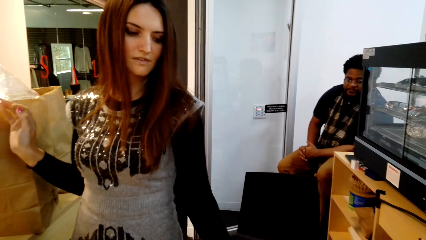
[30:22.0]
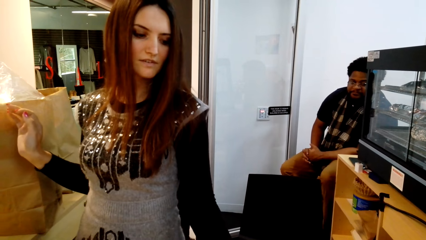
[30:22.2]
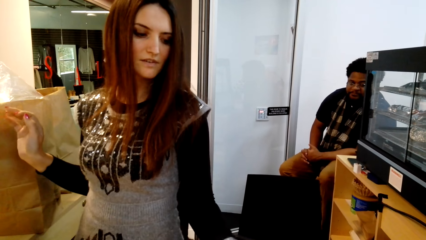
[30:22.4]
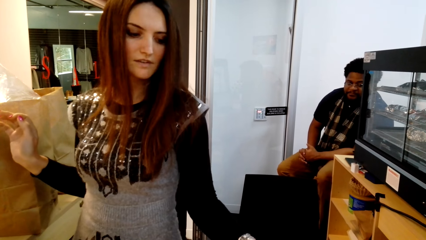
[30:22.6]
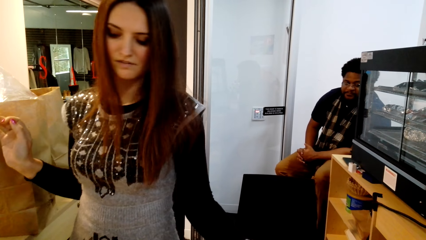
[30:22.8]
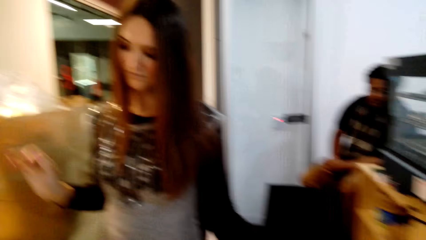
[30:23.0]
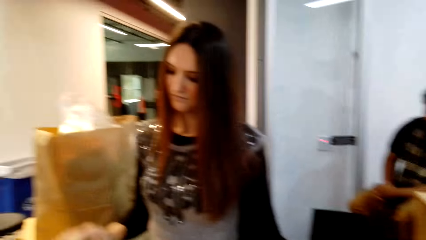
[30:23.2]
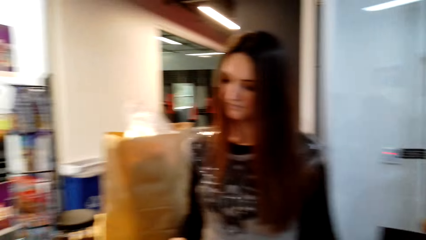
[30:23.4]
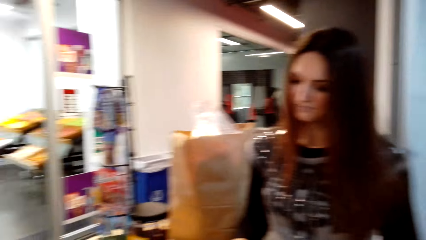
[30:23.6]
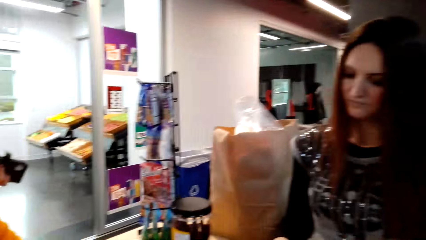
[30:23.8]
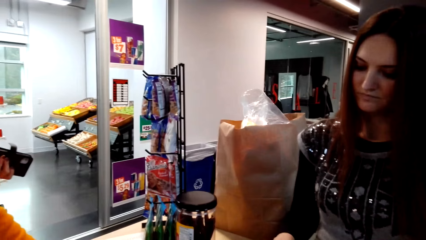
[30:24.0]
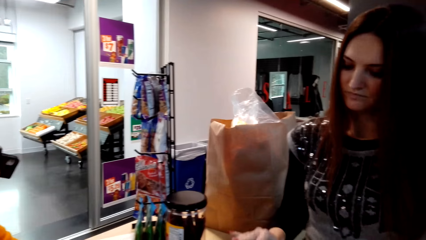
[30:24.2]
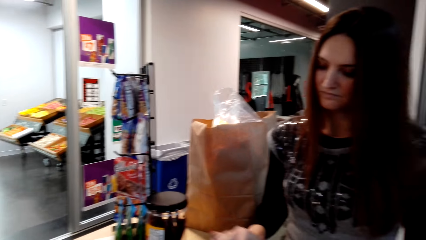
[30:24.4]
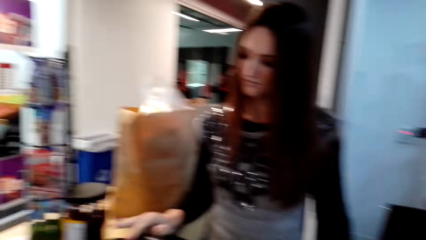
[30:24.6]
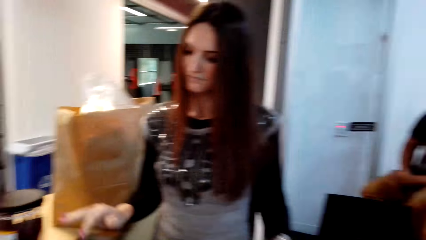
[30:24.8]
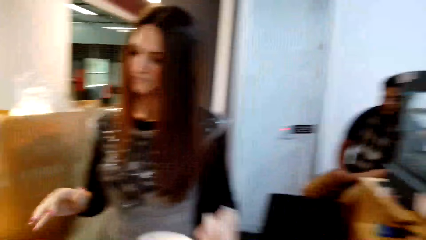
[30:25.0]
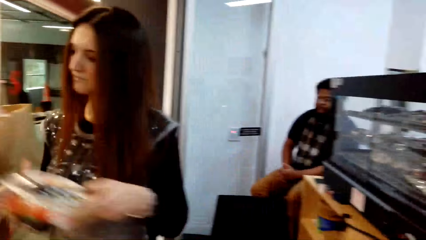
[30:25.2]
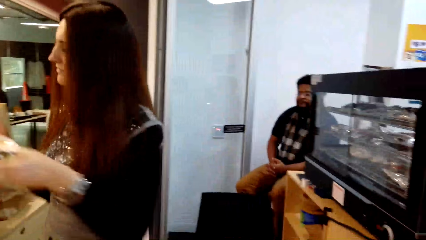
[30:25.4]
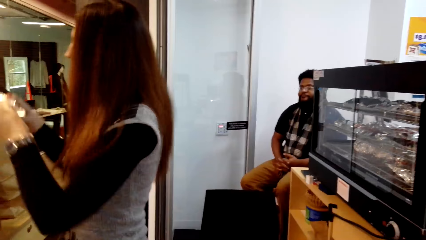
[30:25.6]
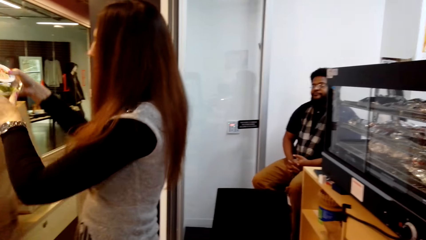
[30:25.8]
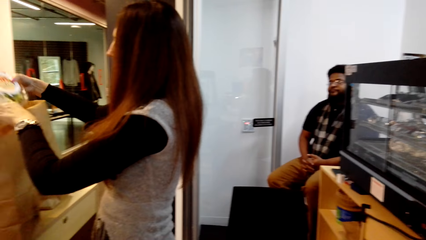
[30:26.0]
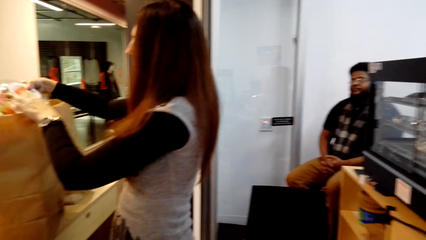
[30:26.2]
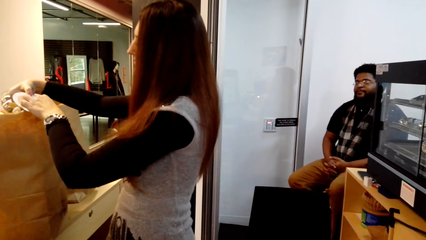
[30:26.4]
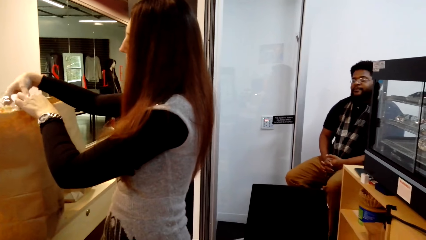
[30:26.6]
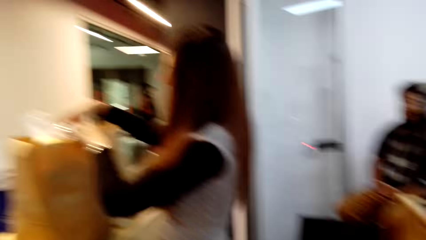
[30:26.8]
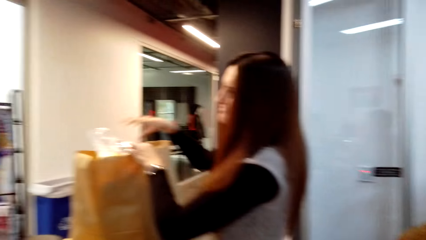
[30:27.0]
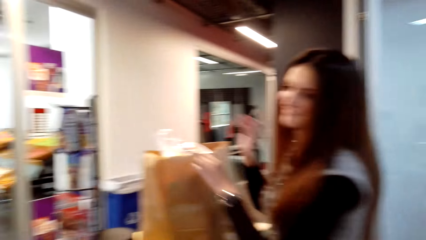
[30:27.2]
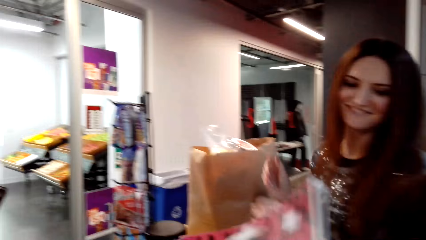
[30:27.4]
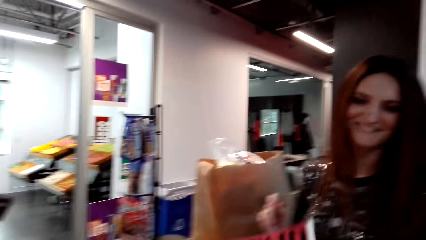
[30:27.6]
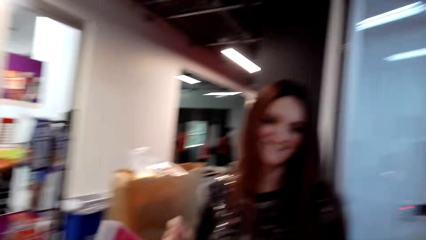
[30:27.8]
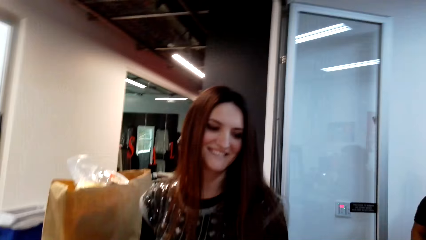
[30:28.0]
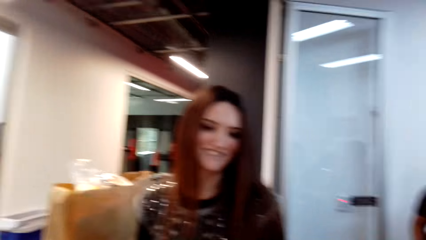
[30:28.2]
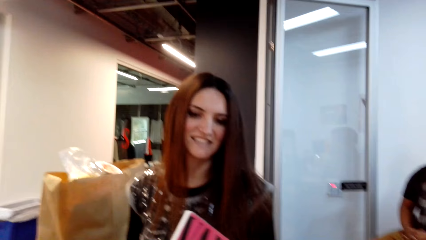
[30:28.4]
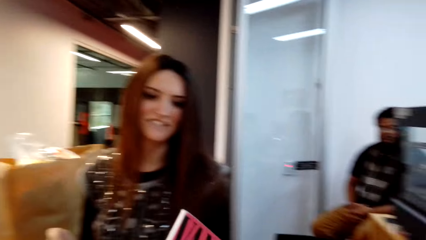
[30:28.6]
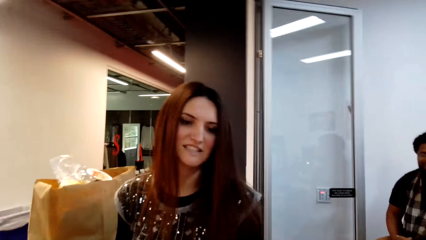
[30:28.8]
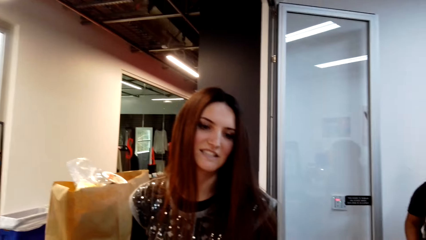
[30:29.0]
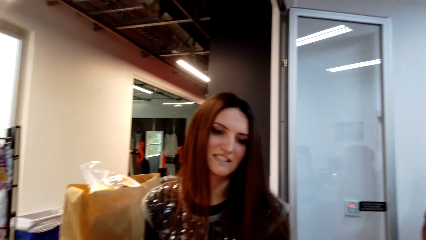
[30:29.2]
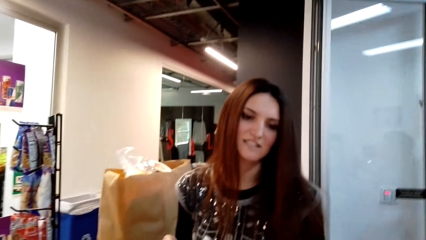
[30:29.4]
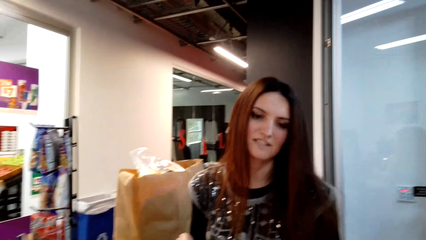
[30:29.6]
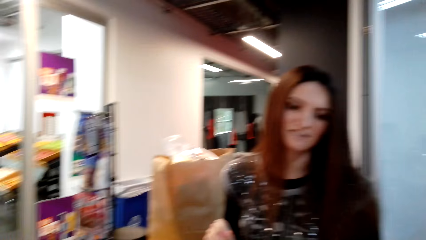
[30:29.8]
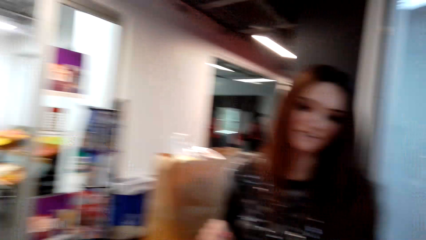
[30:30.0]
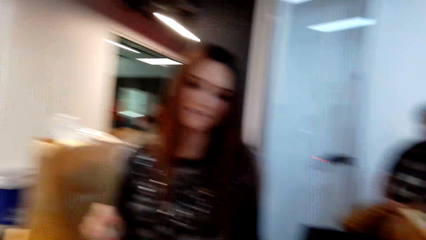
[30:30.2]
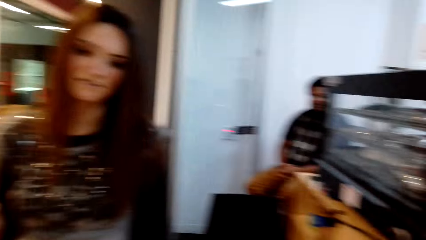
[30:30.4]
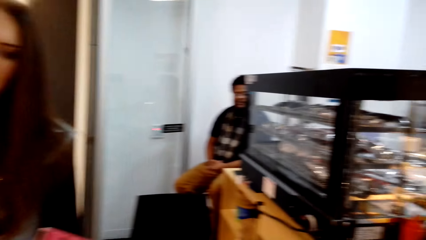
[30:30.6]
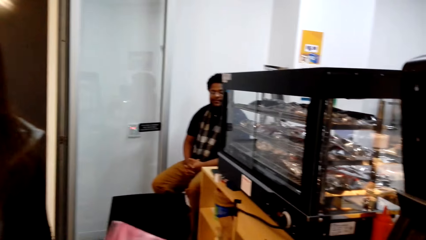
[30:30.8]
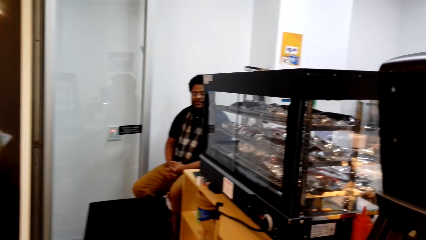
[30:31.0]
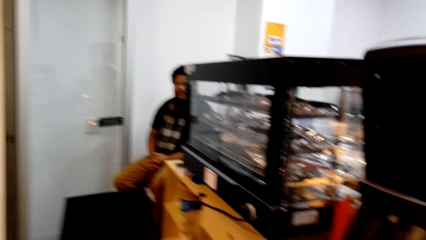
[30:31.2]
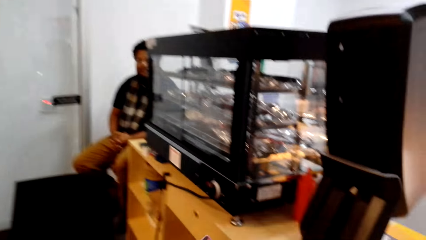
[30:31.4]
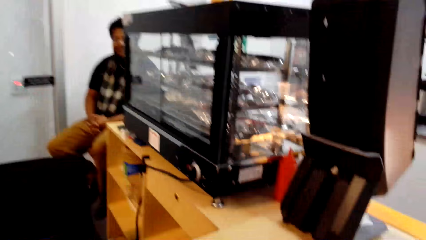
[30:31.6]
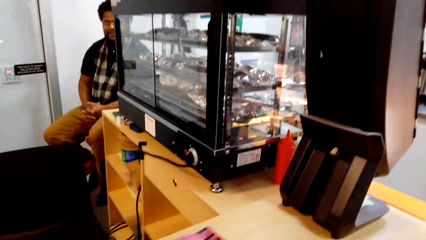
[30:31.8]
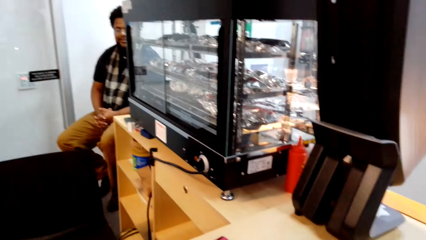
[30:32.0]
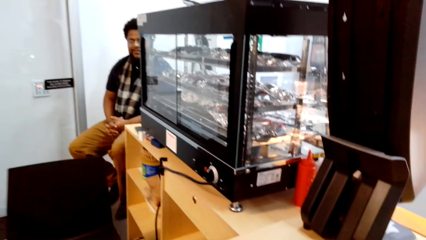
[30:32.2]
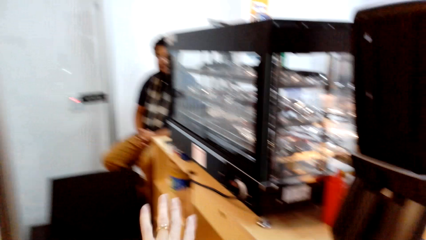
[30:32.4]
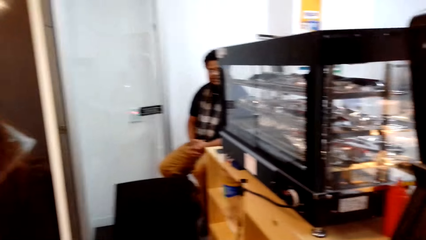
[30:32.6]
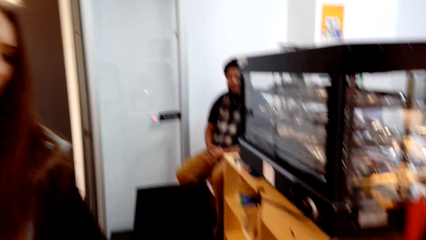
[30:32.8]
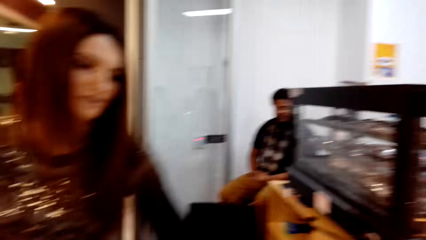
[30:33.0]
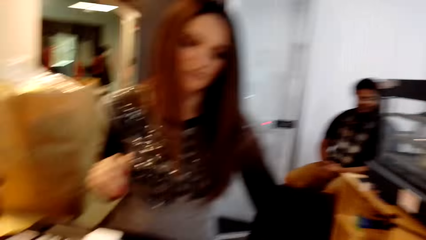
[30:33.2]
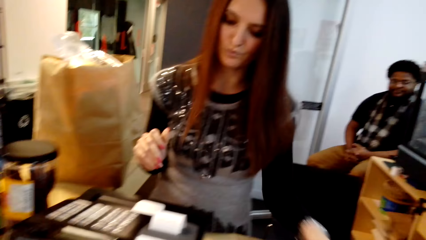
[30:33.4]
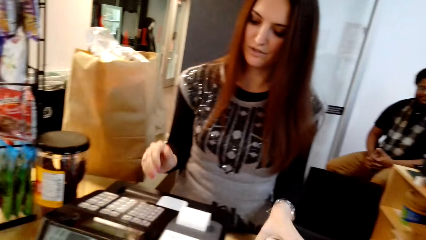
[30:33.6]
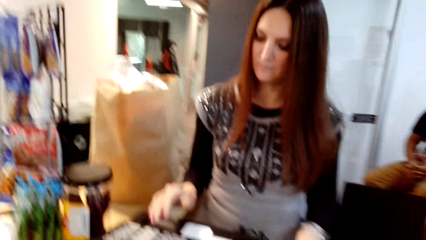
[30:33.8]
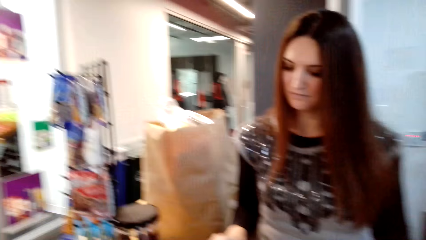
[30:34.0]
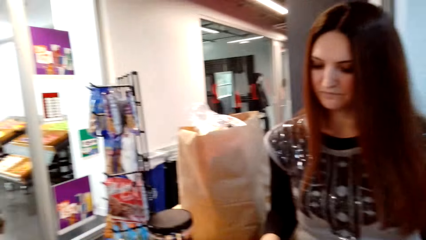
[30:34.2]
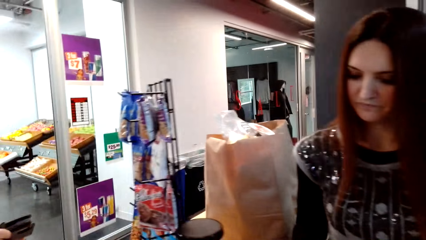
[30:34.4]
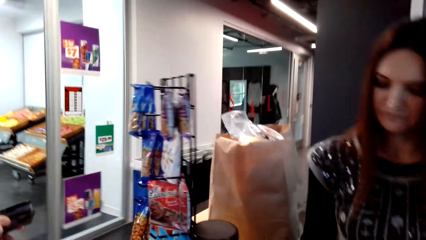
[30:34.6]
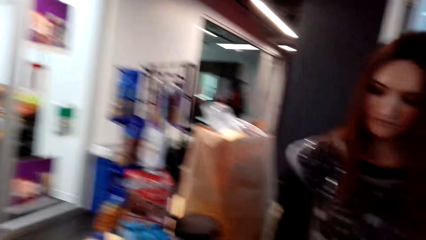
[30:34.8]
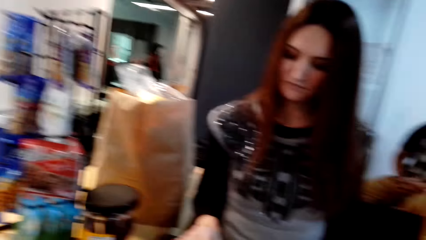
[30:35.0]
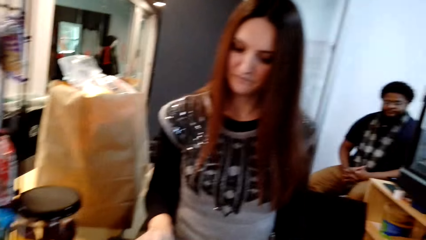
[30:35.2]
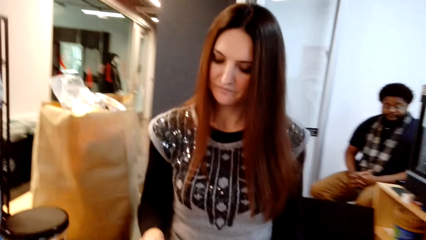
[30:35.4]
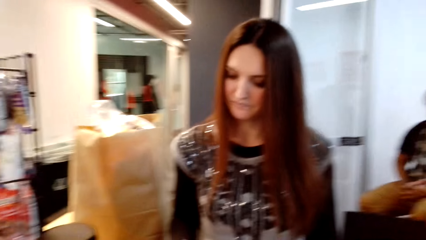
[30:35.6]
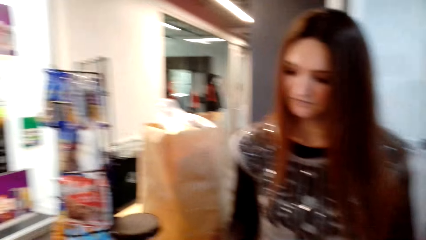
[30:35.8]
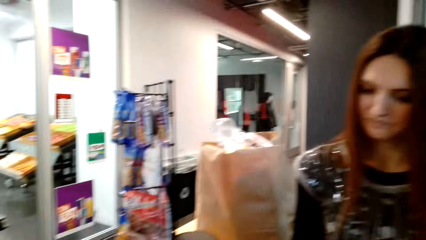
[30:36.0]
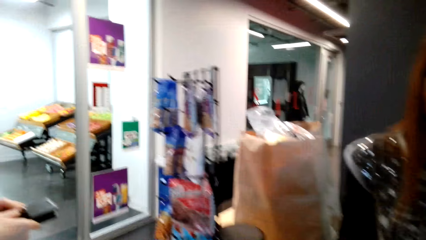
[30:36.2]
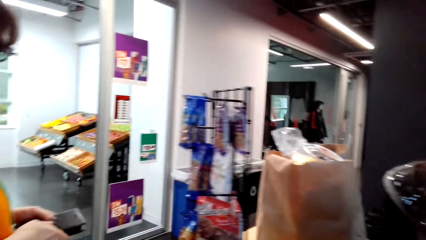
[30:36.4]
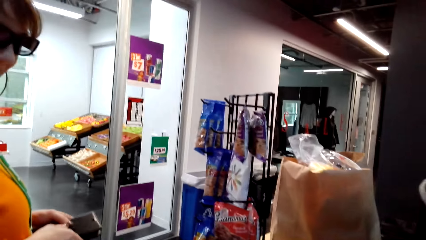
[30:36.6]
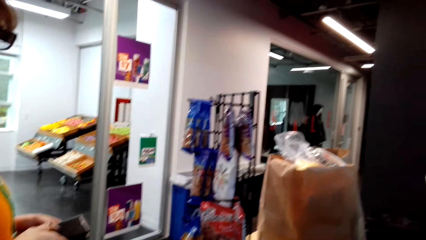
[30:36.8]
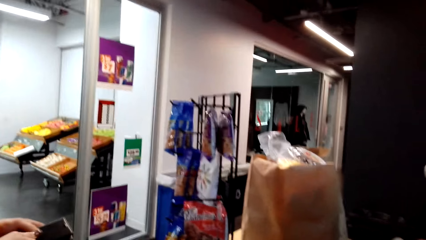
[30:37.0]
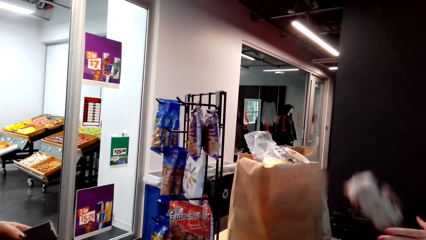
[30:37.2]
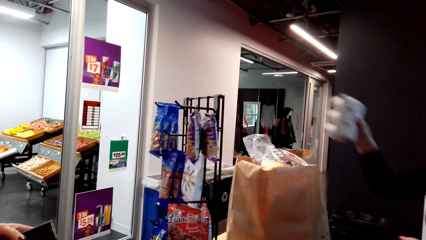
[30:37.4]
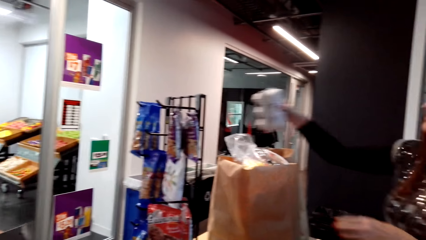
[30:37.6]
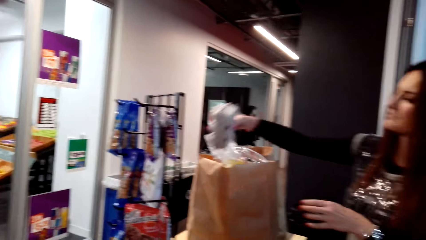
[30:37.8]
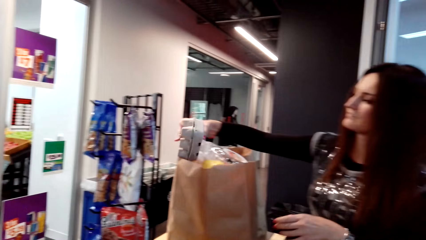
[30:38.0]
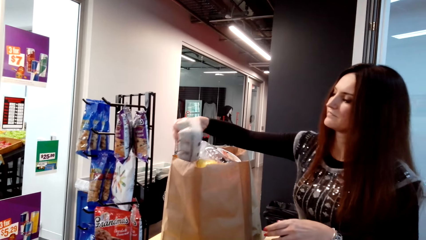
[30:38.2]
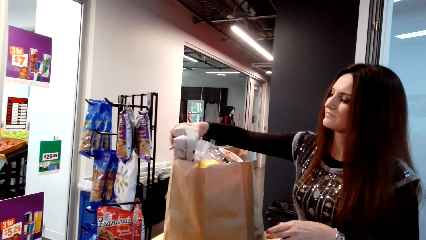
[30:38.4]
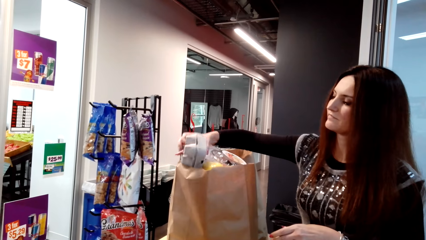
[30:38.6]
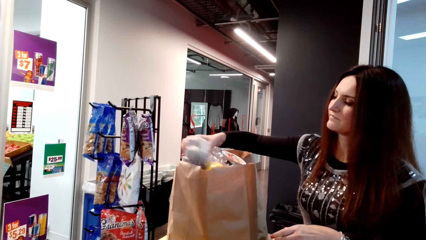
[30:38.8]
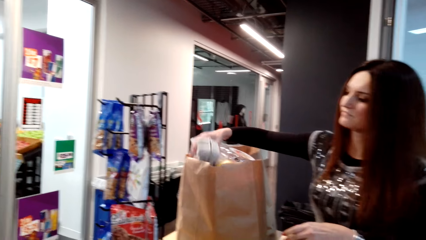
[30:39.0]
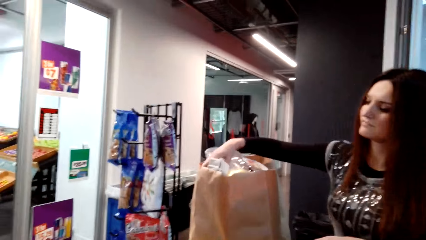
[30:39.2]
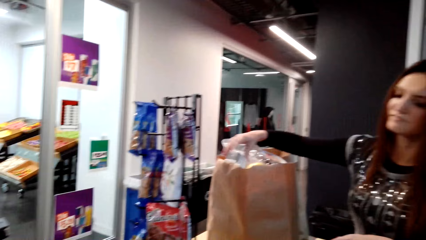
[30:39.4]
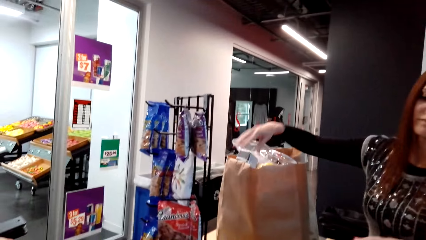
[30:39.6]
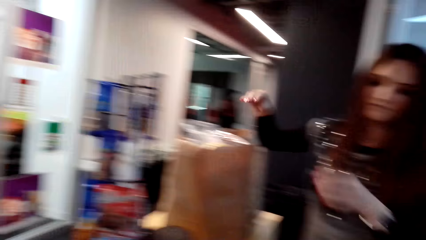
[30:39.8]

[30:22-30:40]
A man sits on the chair on the floor. A woman picks something. The woman stands on the floor. The woman types on the computer and puts something in the packet bag. The man sits on the chair on the floor. The camera wearer stands on the floor. The woman types on the computer. The woman stands on the floor. The woman puts something in the packet bag.
